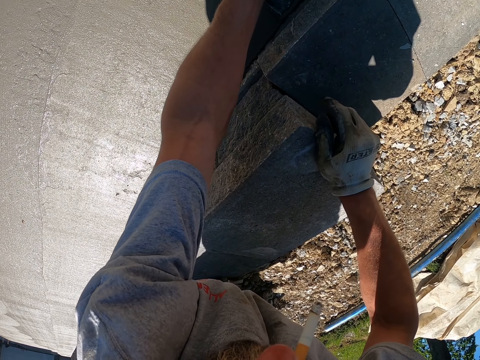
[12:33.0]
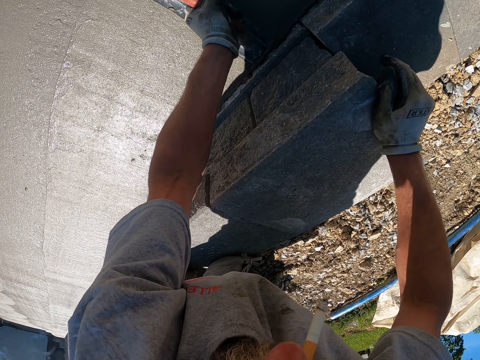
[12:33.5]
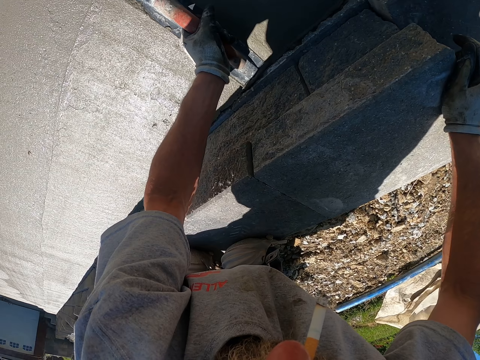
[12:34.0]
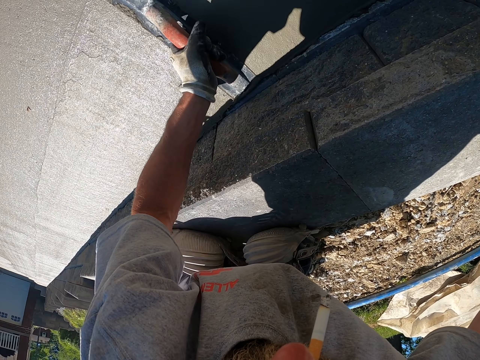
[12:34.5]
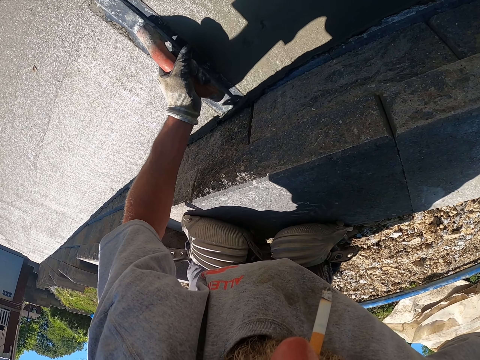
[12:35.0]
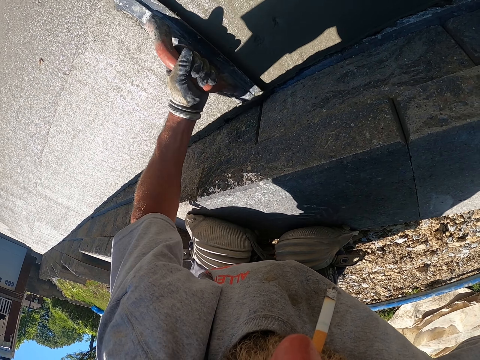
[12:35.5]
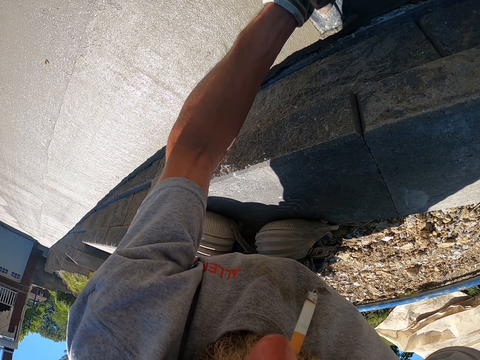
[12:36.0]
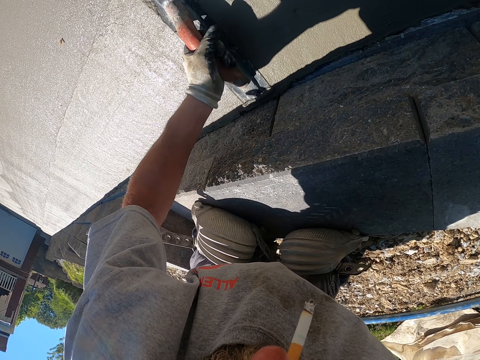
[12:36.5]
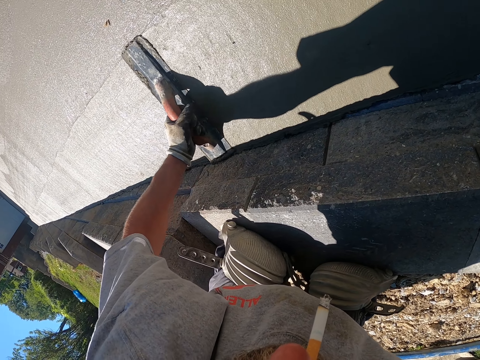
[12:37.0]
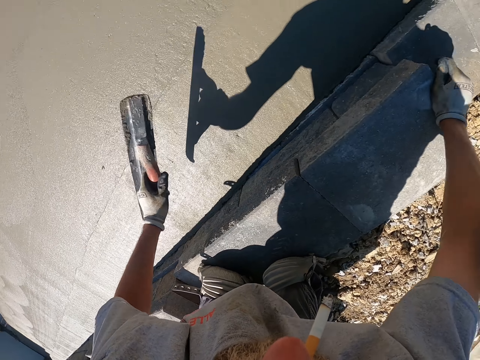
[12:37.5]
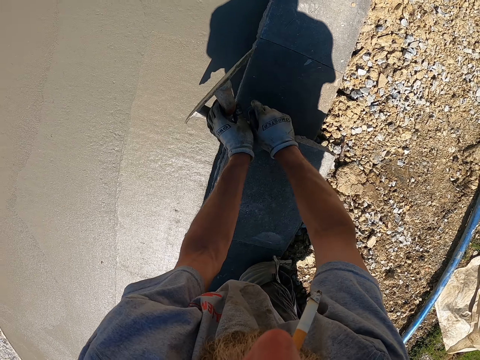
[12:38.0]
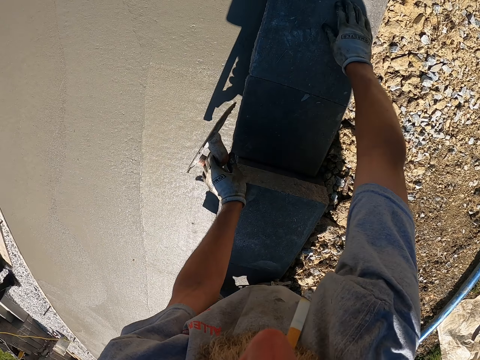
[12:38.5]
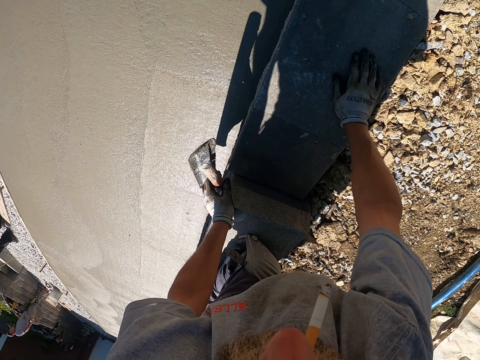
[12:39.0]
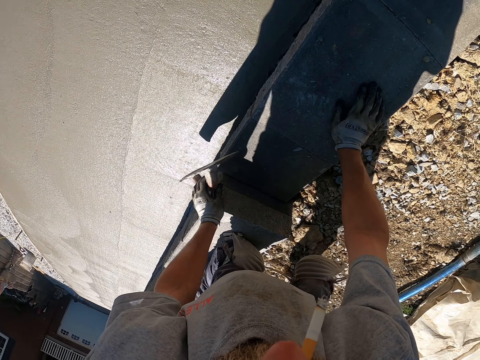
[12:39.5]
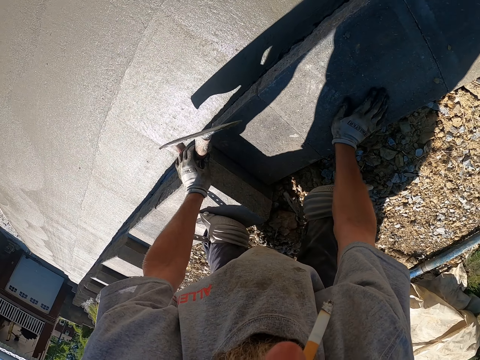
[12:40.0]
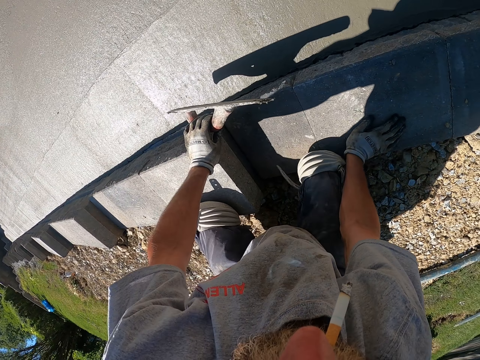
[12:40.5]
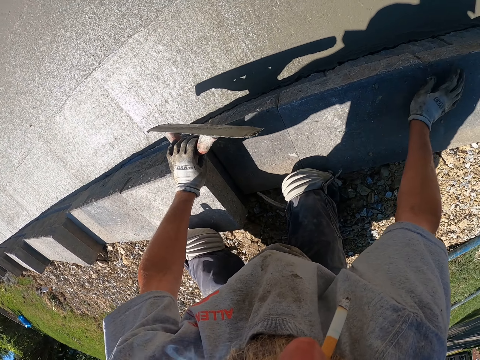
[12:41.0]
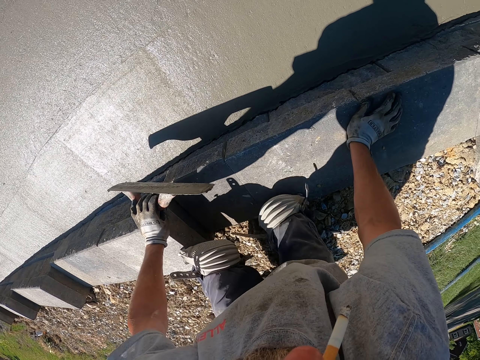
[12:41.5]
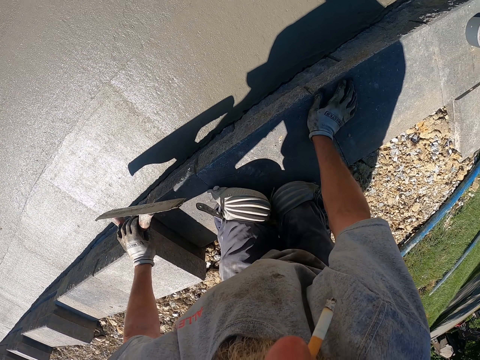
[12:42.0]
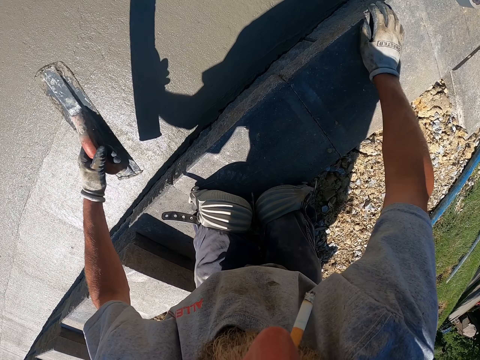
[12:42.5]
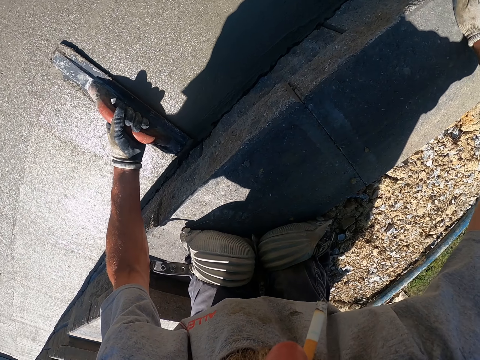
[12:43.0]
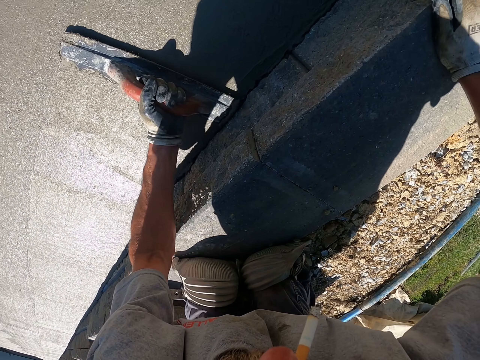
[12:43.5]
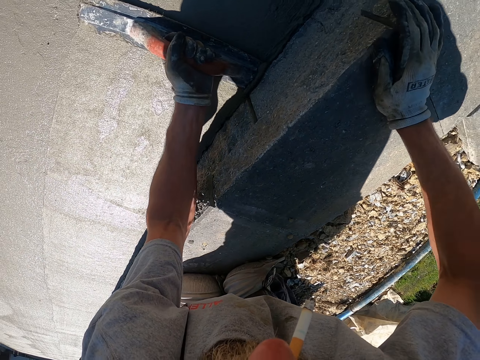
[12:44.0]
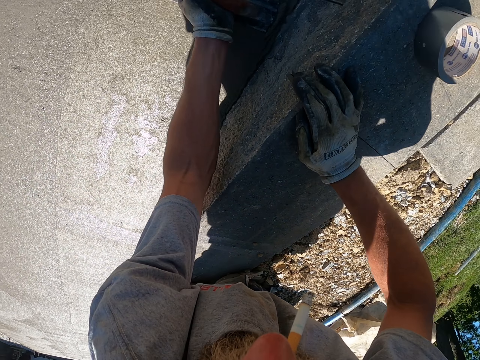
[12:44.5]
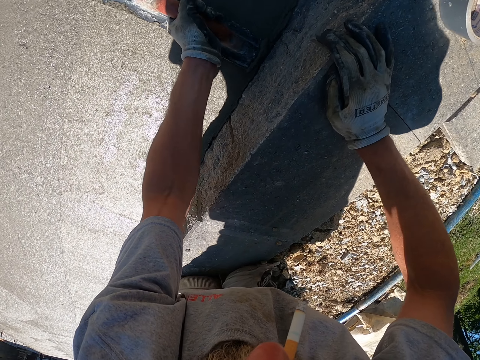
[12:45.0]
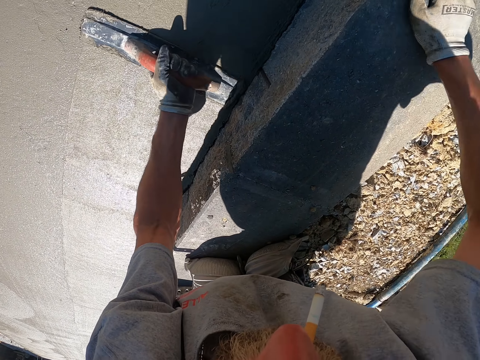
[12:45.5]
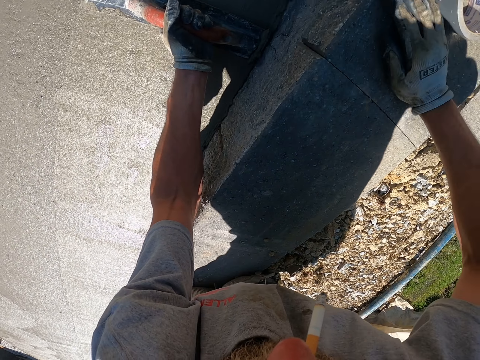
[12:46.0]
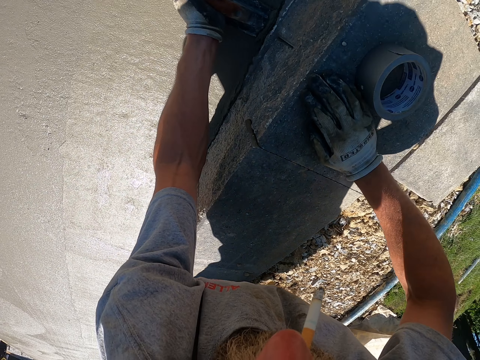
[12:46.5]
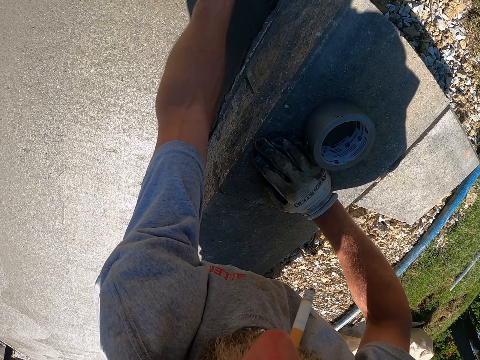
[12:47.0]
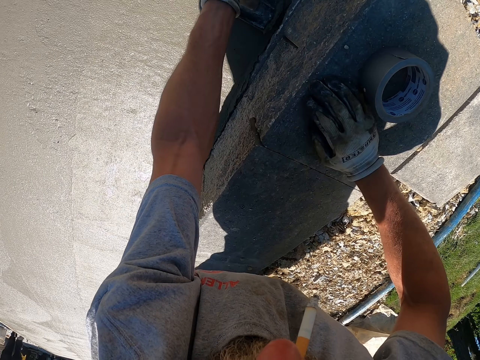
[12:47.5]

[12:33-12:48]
The camera wearer climbs down the building. They plaster the wall.

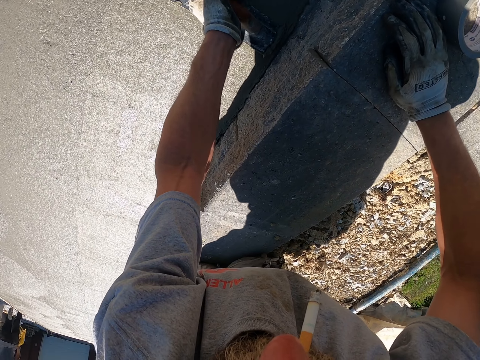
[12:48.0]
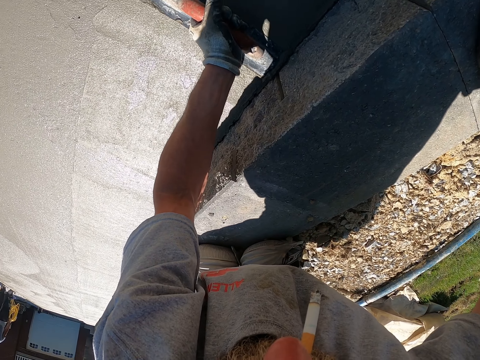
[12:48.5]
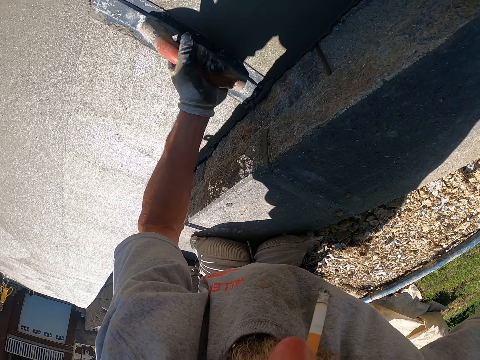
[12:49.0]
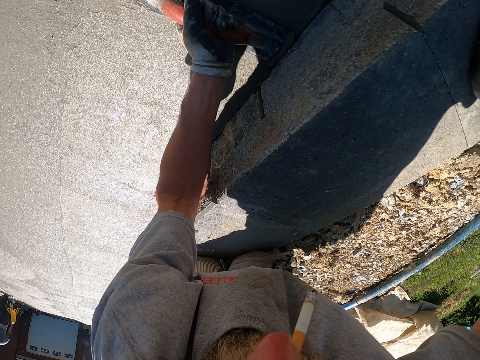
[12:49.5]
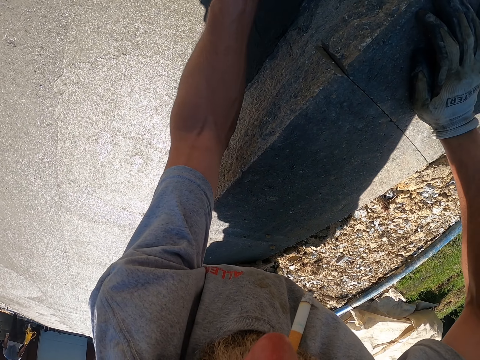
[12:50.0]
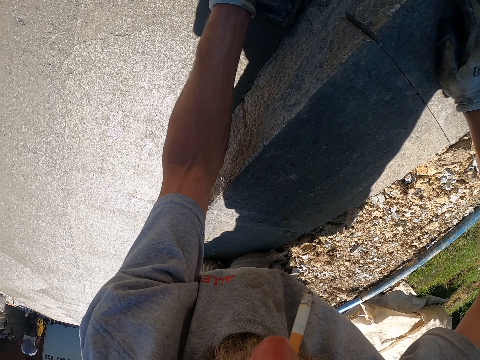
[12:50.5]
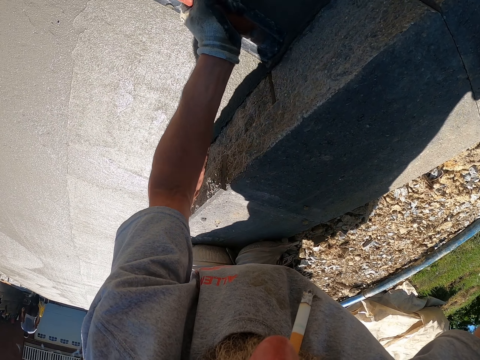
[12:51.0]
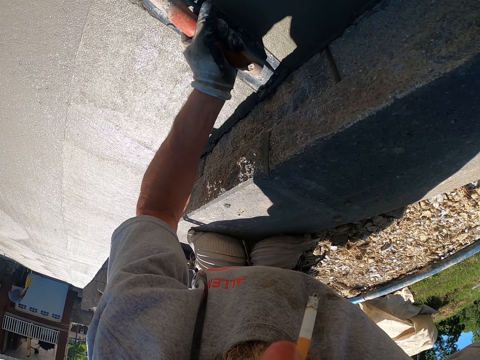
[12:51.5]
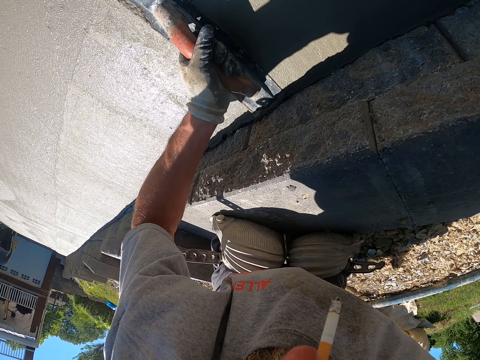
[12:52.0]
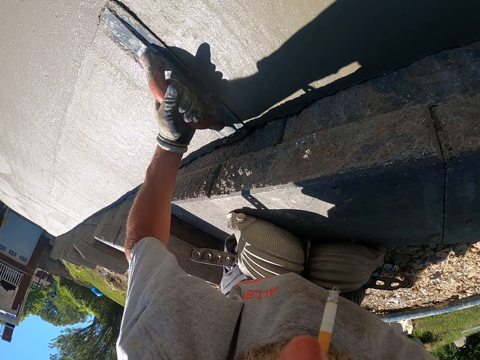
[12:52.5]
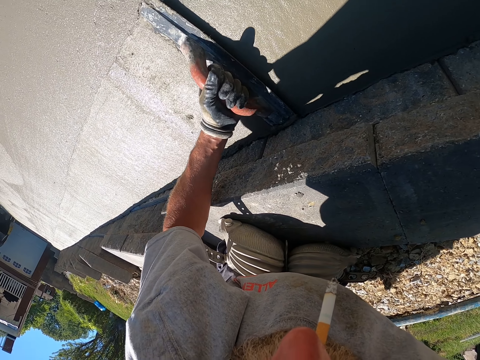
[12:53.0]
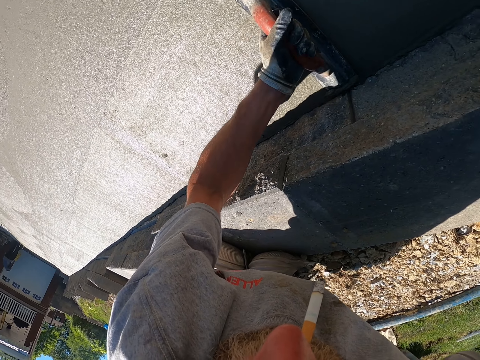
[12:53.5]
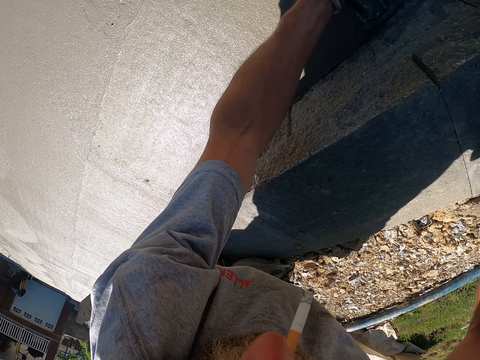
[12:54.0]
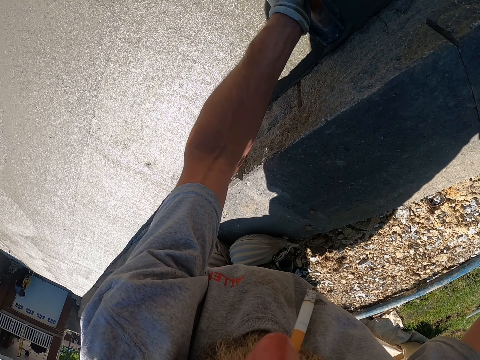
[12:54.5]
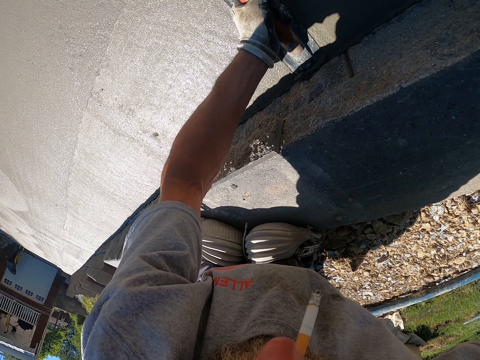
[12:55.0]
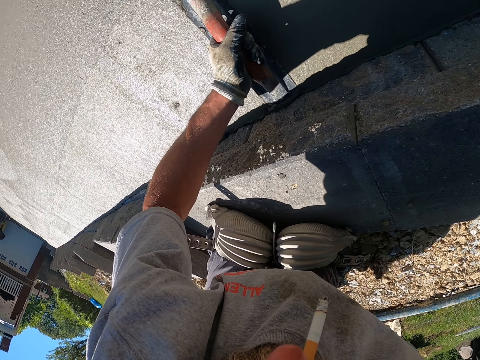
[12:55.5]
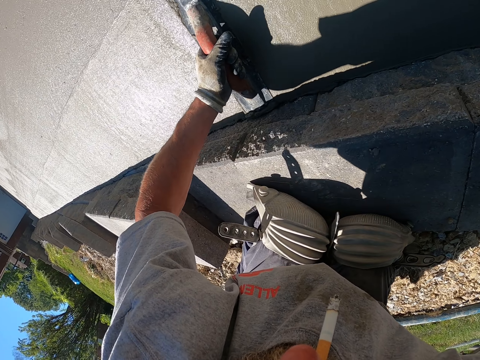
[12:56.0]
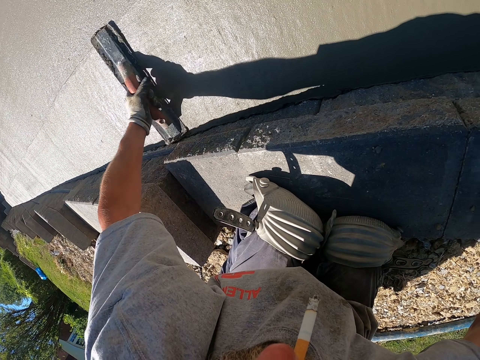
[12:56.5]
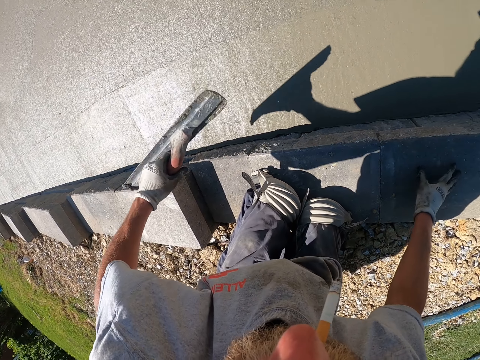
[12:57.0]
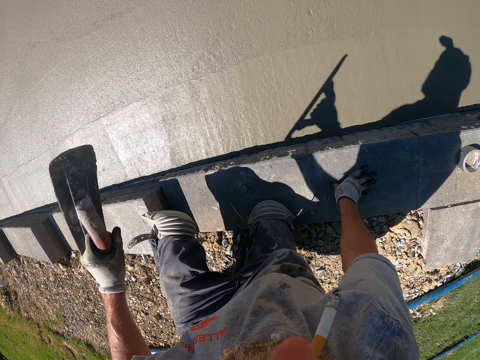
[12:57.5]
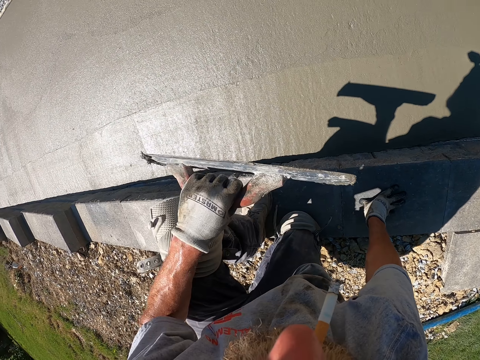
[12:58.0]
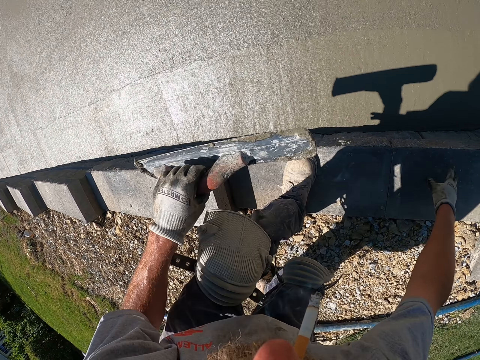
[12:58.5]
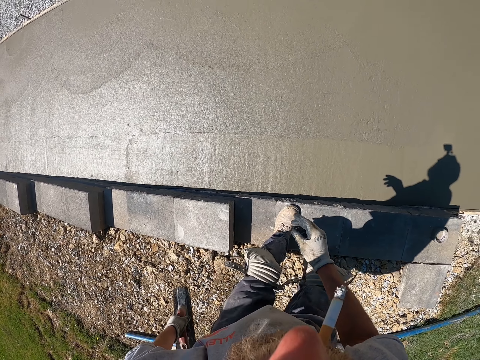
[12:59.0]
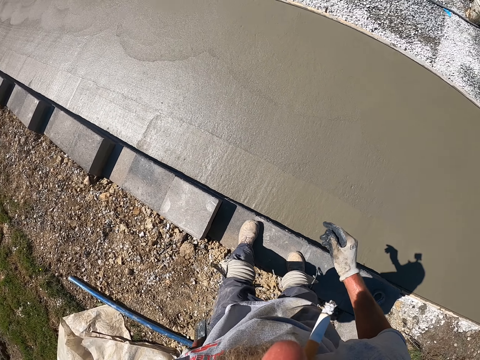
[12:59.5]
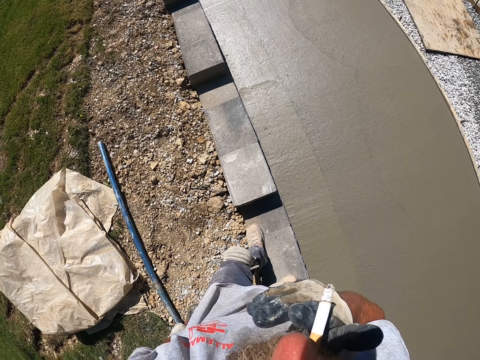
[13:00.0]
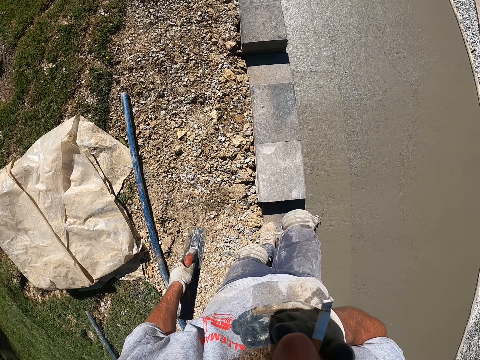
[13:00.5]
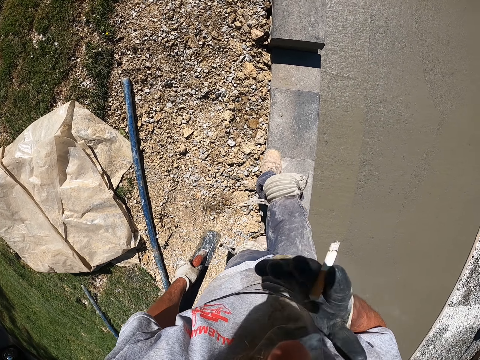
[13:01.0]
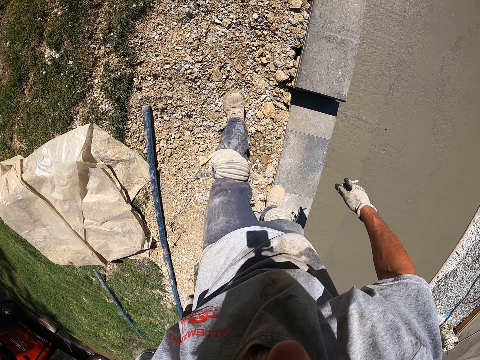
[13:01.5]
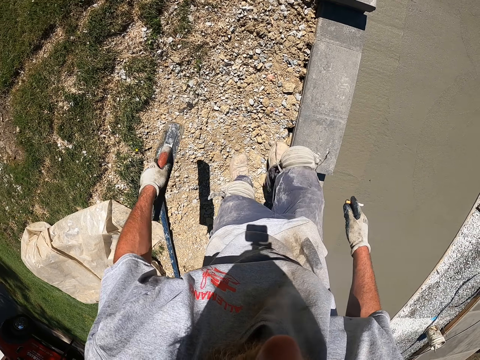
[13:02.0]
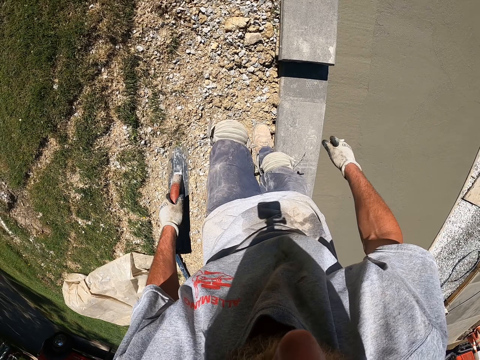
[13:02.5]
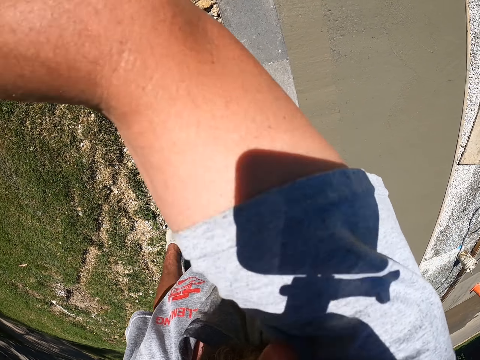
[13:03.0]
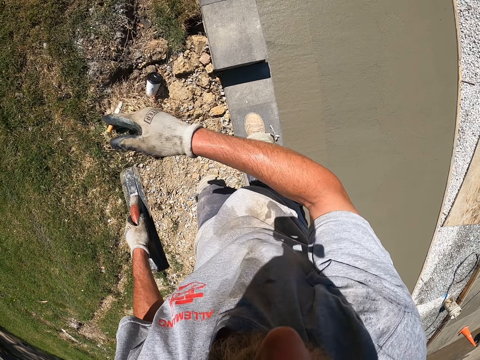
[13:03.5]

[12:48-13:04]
The camera wearer walks around the construction site.
